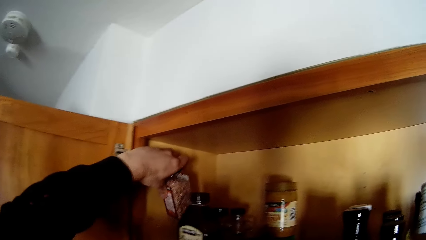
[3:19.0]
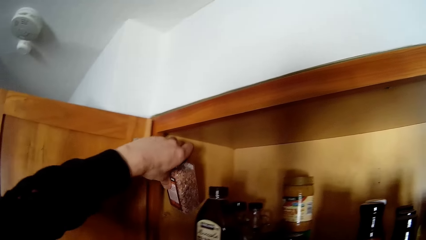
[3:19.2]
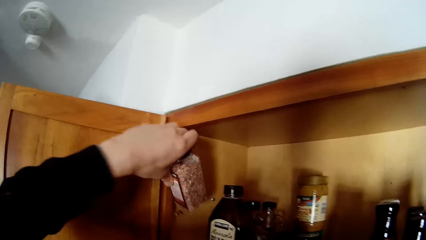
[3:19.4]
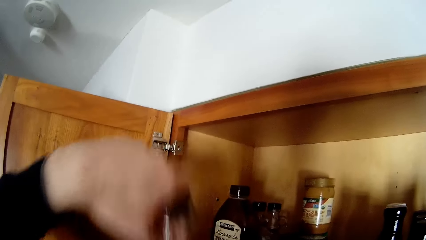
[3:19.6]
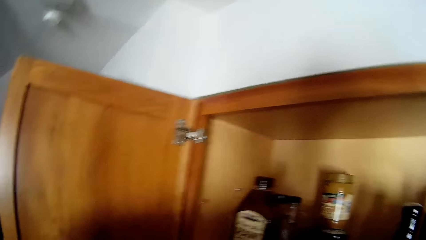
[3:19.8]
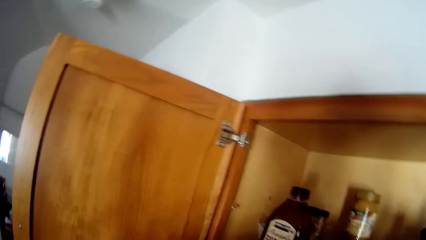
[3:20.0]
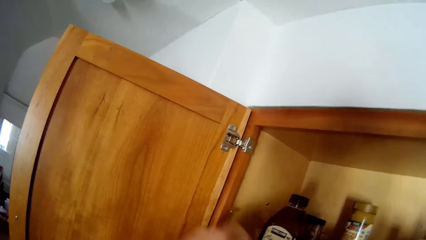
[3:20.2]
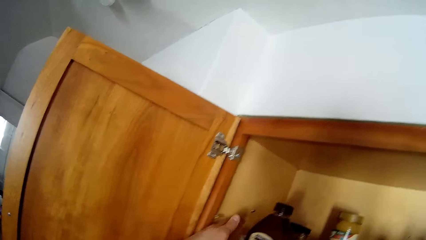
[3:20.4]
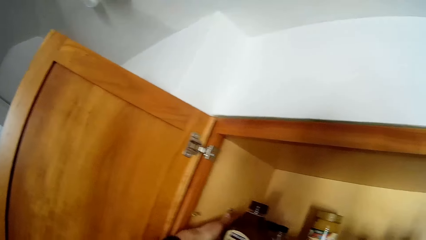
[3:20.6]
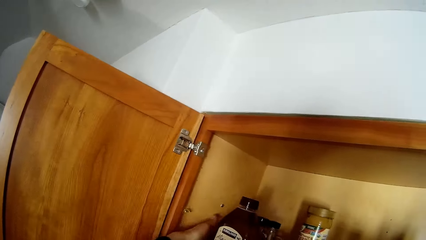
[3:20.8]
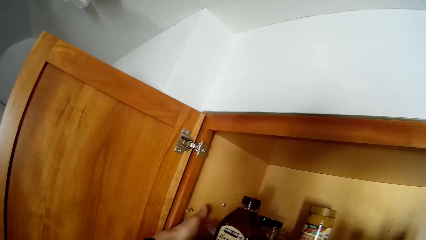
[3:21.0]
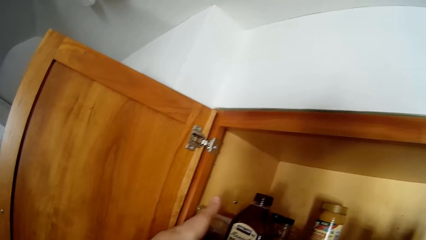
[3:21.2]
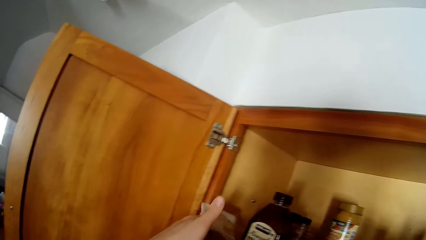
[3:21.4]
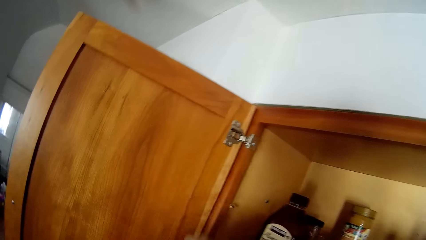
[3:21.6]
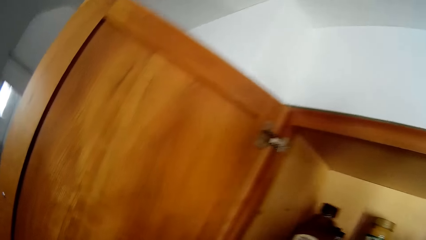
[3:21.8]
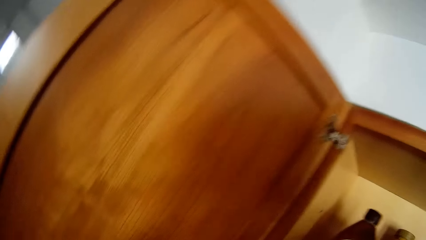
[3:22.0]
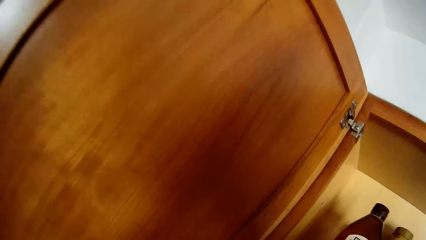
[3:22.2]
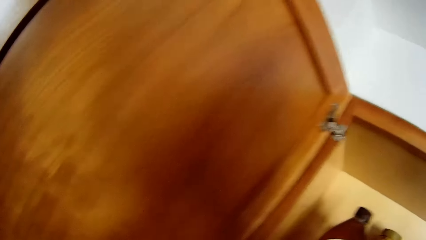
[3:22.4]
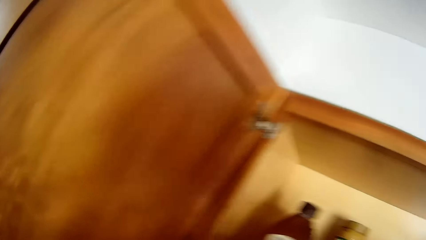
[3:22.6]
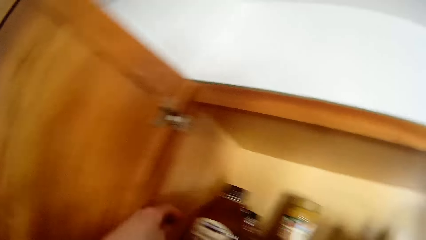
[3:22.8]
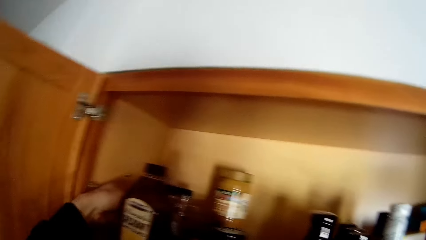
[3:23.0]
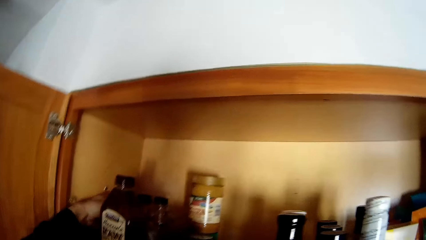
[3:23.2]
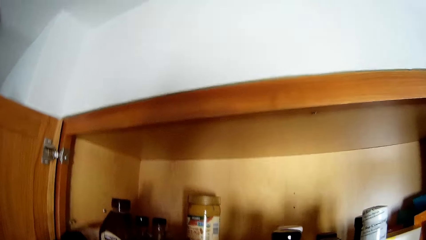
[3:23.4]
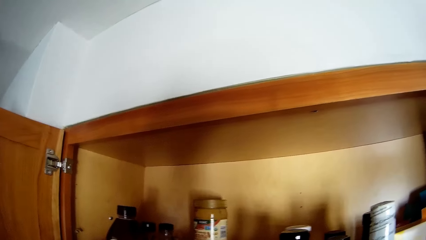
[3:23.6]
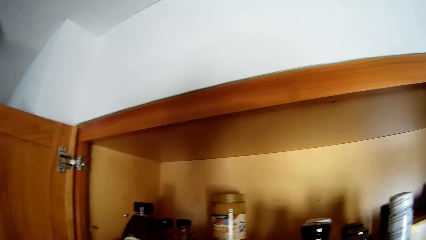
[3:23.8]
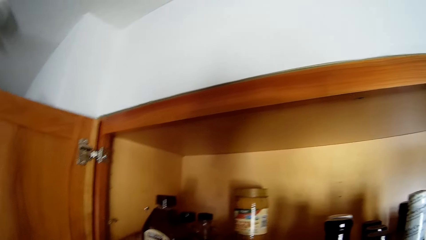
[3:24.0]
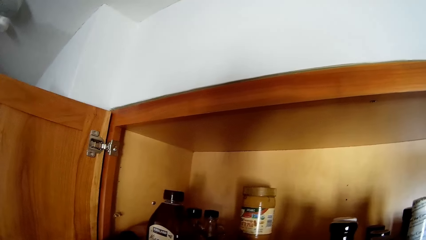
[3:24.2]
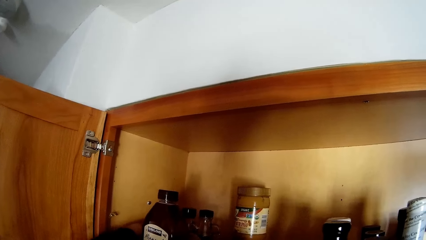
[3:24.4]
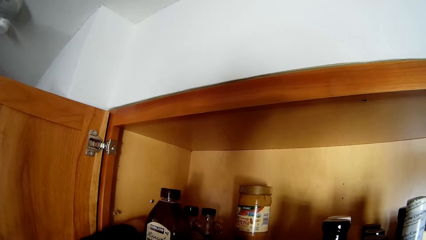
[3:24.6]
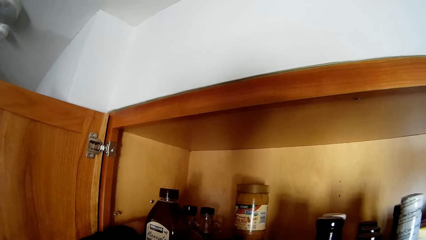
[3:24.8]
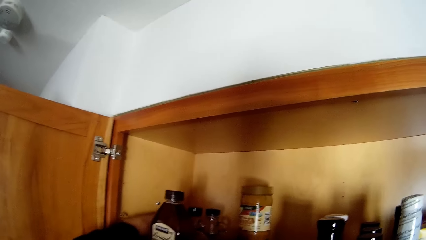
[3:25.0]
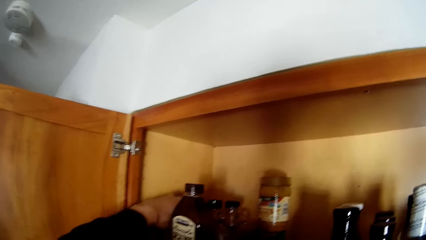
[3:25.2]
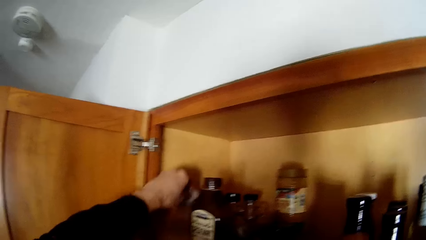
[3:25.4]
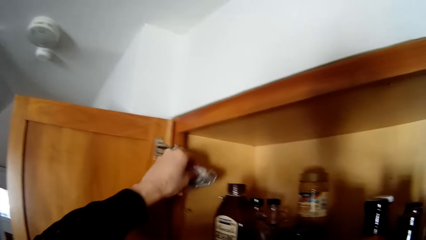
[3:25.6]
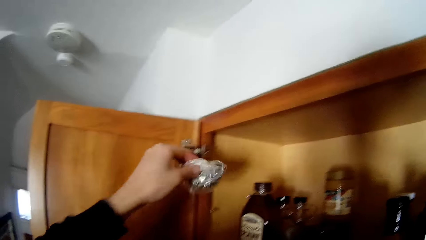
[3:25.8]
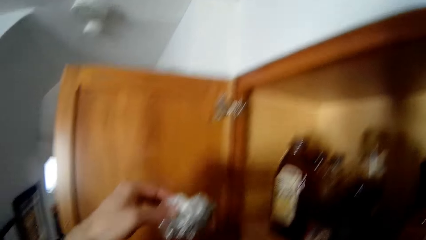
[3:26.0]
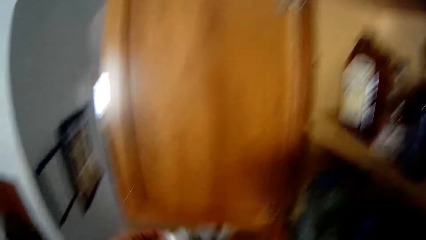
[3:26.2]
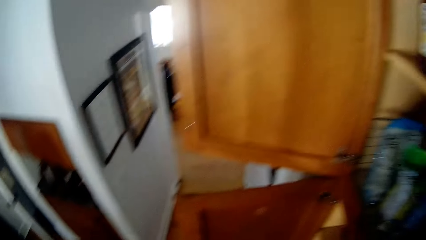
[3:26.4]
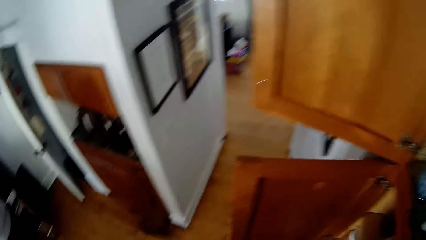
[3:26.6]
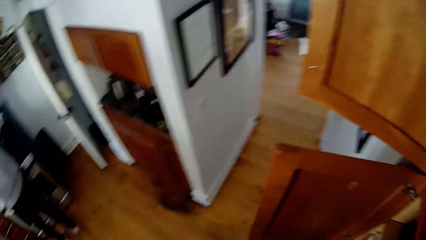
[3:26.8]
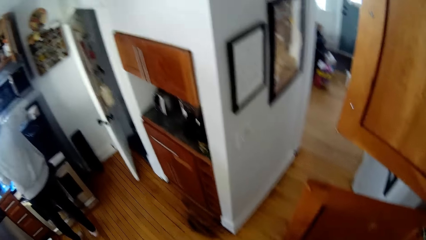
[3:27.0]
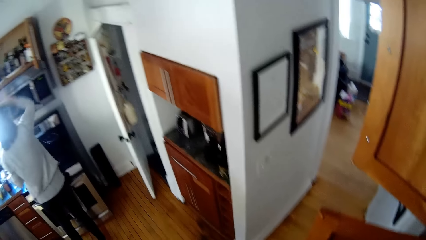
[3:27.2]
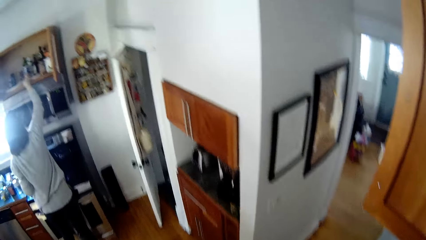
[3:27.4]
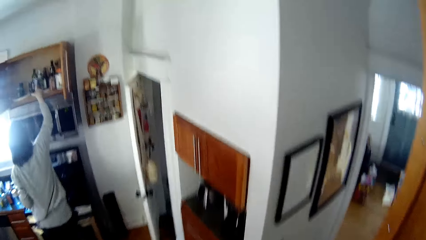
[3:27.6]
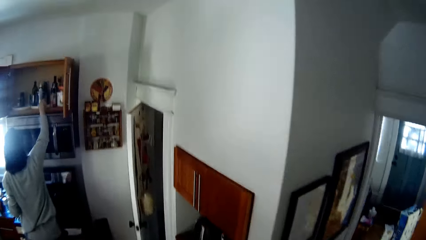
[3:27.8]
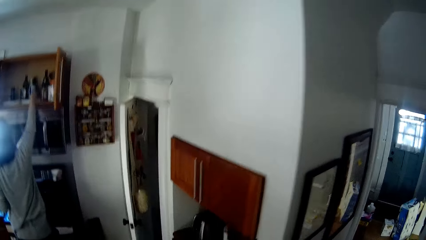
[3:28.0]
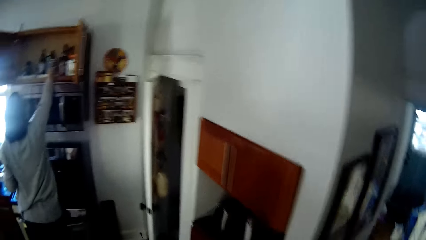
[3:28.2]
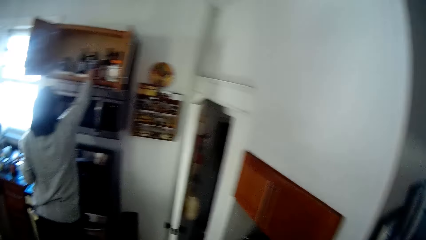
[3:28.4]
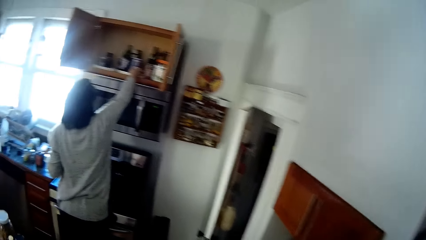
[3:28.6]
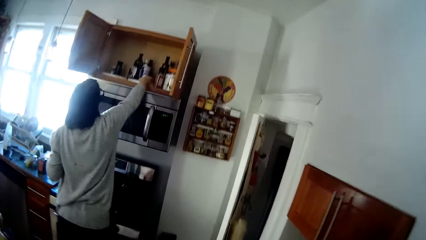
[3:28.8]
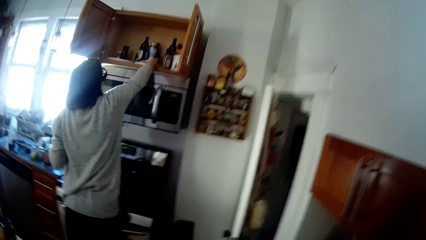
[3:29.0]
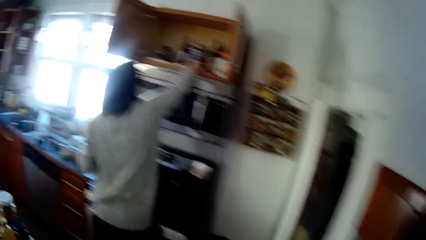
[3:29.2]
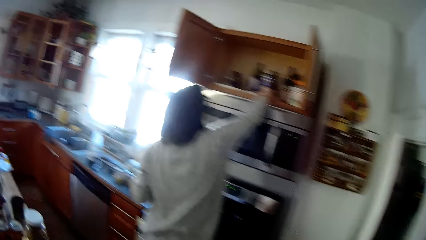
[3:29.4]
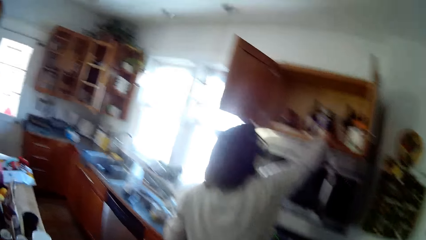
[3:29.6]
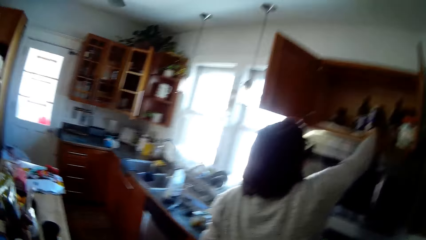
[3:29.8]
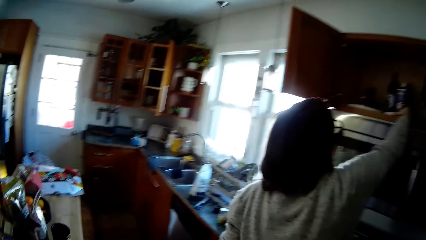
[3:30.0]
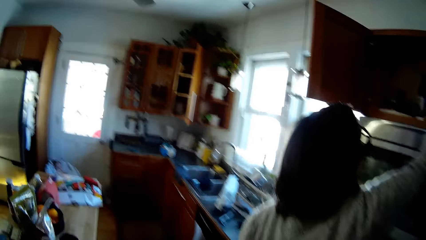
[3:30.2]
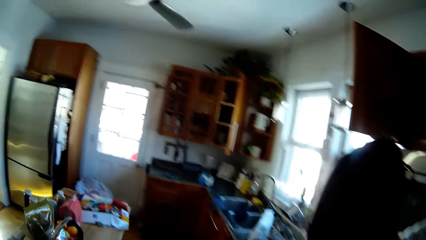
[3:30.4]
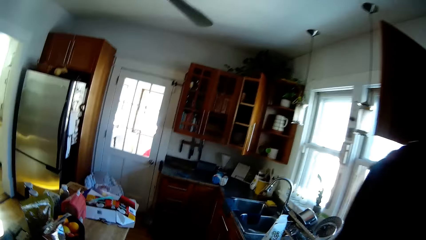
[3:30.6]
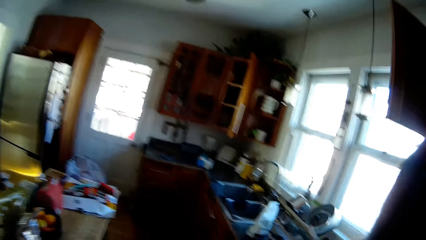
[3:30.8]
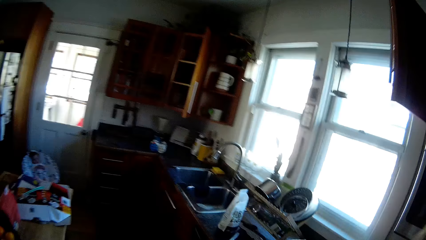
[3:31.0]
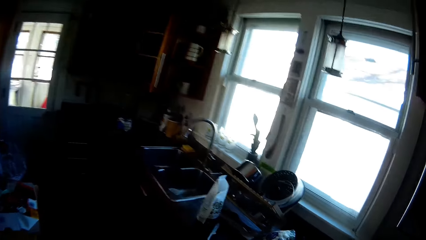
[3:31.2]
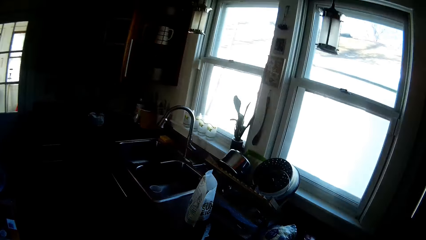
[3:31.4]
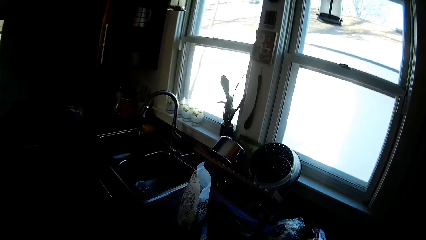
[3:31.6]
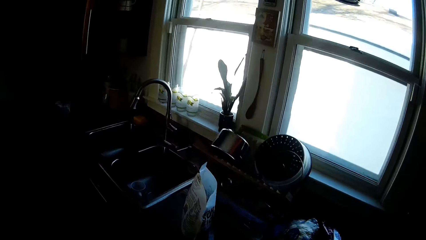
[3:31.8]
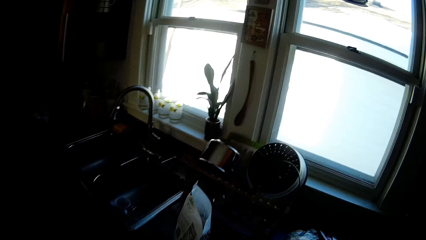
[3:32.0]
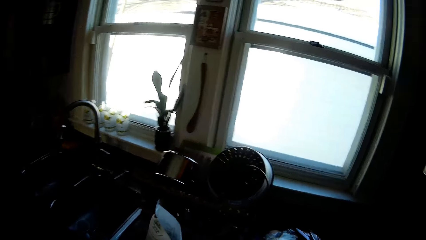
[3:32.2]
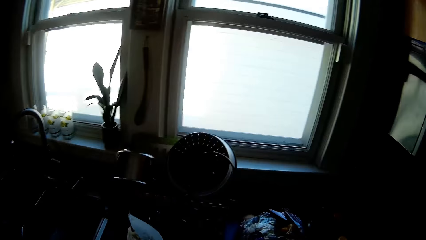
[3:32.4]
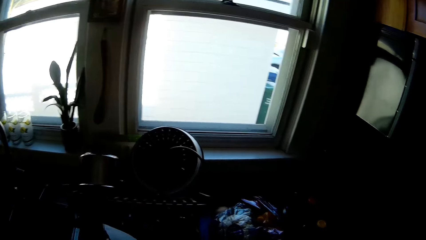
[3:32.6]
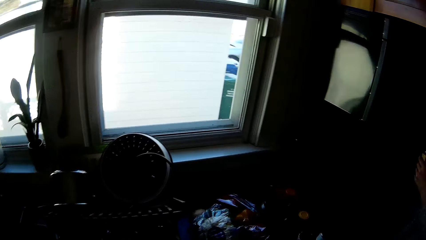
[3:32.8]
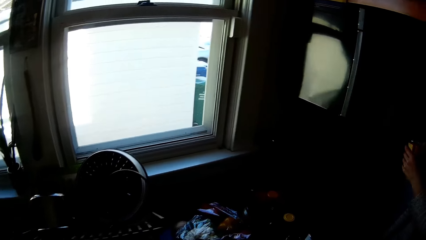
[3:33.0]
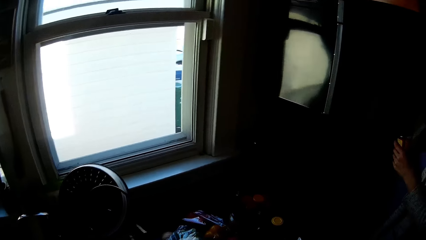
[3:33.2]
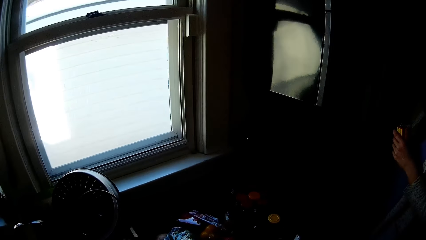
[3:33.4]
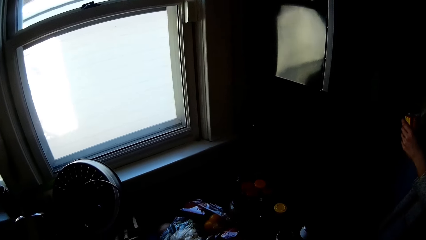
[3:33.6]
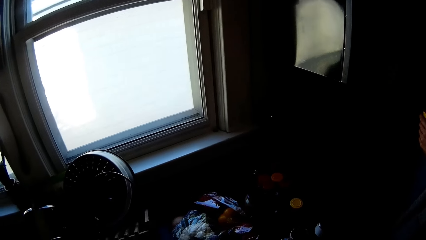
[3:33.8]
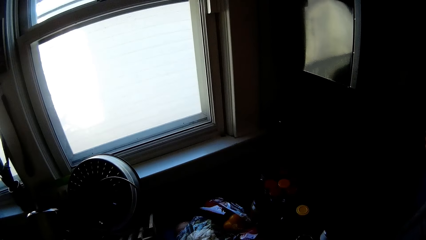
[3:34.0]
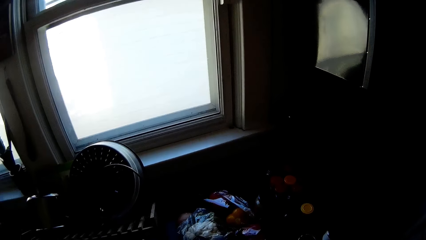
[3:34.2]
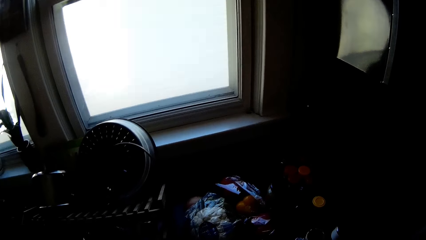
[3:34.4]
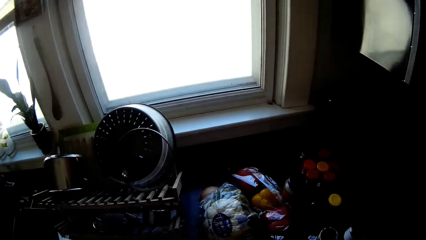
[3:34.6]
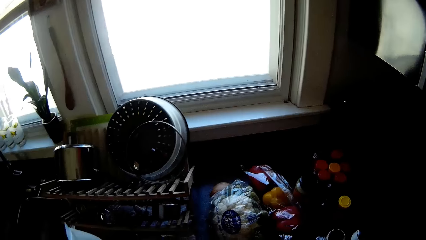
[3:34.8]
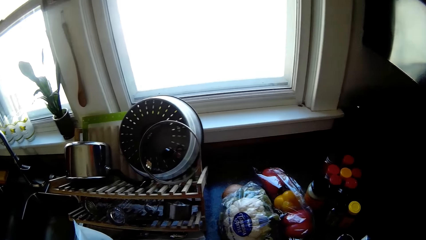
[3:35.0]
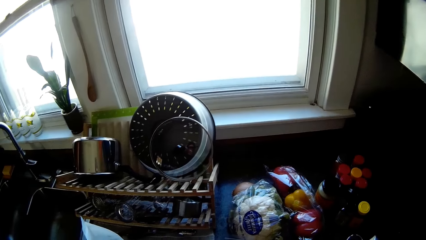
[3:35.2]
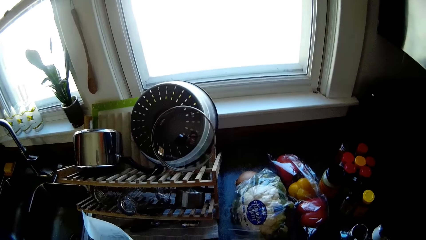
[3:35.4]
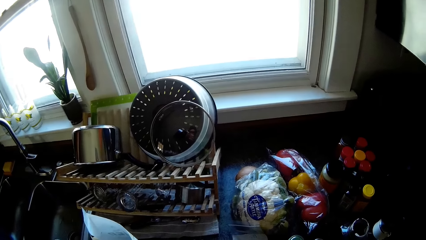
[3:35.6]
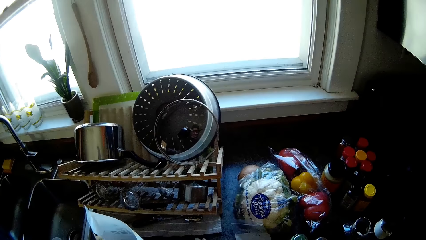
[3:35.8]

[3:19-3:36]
The camera wearer picks a packet in a cabinet. He converses with the woman. He picks a paper in the cabinet. The woman puts a bottle in the cabinet. The woman arranges the spice in the cabinet with her right hand. The camera wearer drops the spices in his hands on the kitchen slab.
